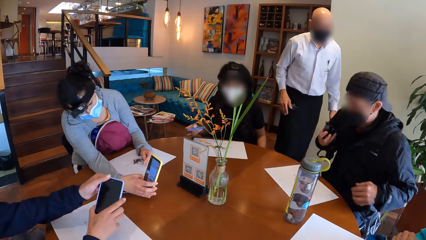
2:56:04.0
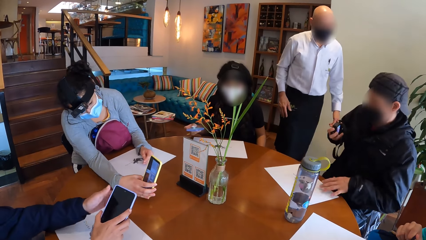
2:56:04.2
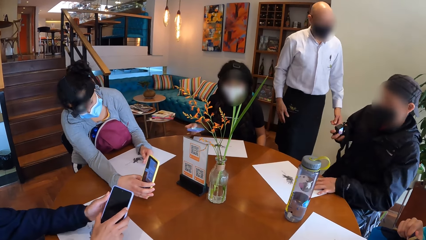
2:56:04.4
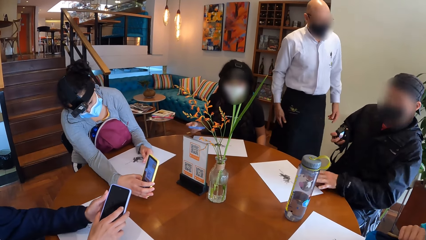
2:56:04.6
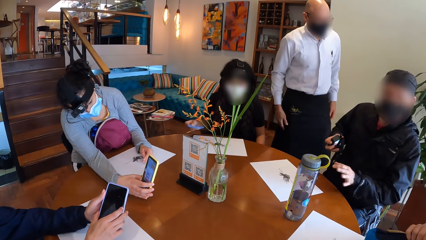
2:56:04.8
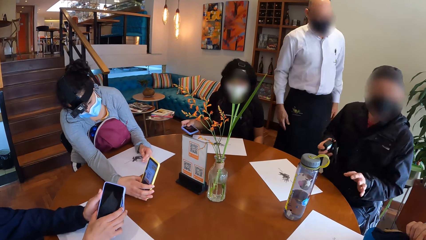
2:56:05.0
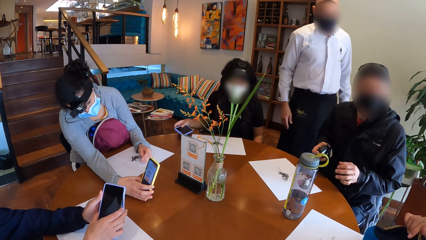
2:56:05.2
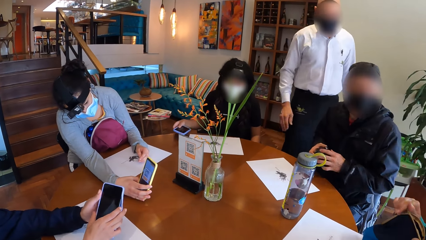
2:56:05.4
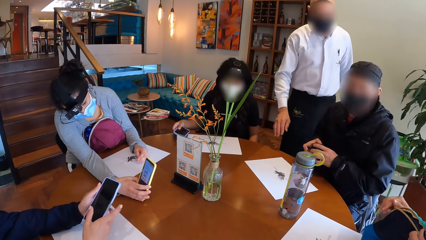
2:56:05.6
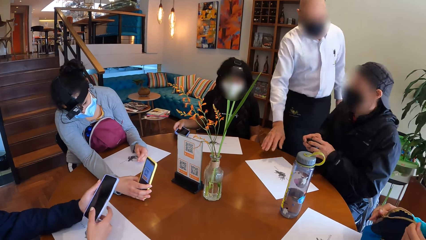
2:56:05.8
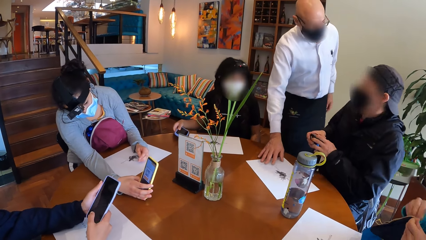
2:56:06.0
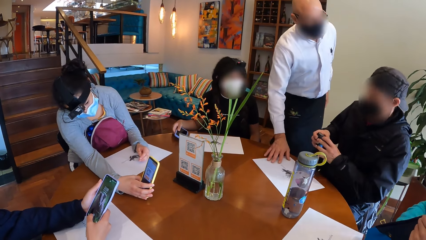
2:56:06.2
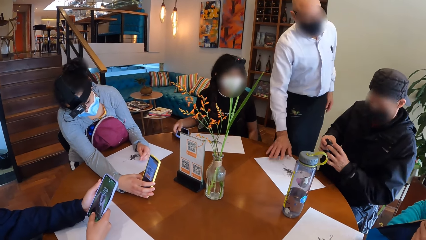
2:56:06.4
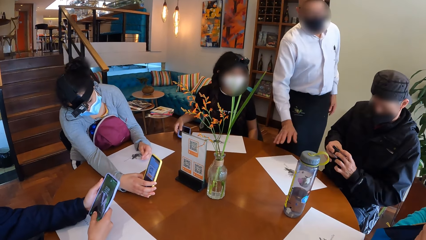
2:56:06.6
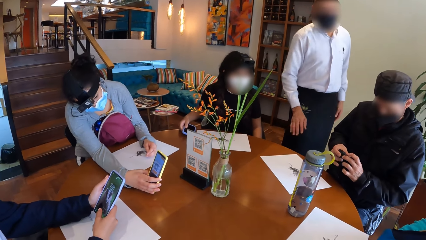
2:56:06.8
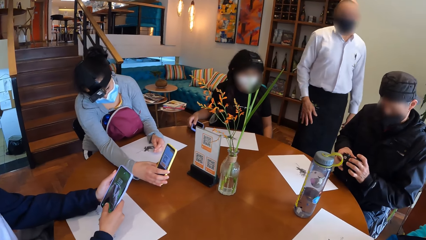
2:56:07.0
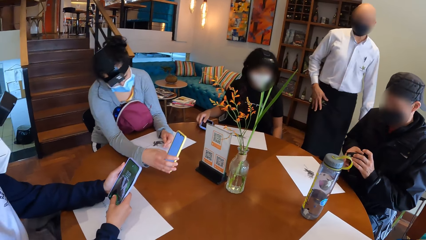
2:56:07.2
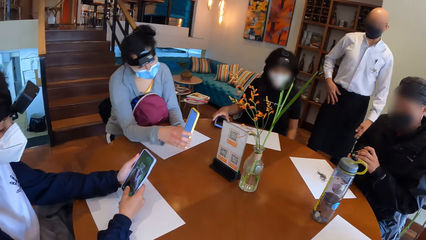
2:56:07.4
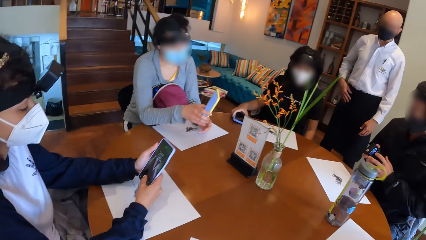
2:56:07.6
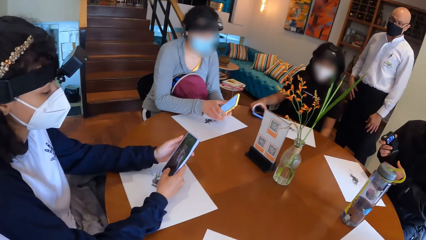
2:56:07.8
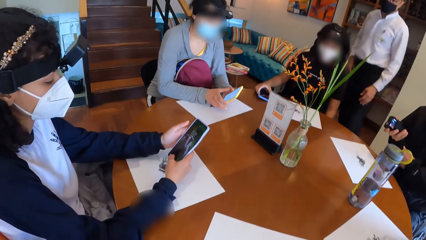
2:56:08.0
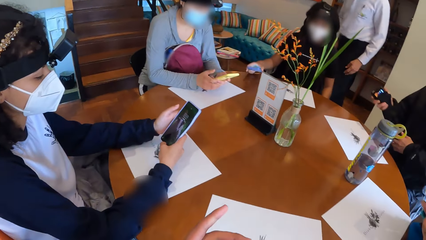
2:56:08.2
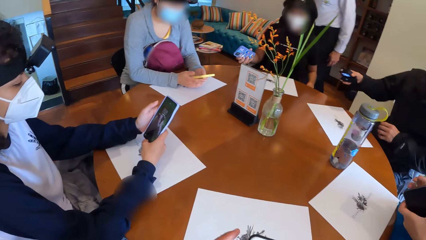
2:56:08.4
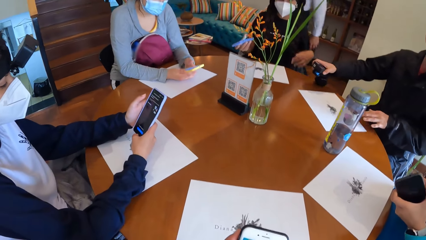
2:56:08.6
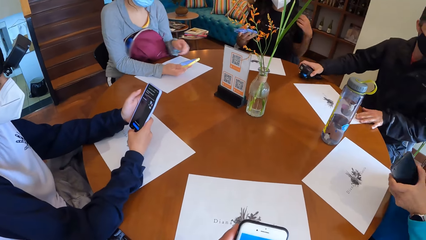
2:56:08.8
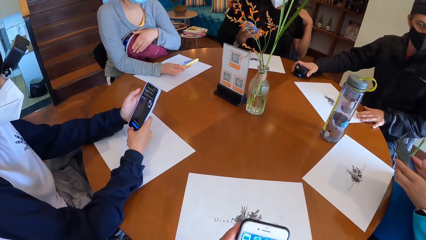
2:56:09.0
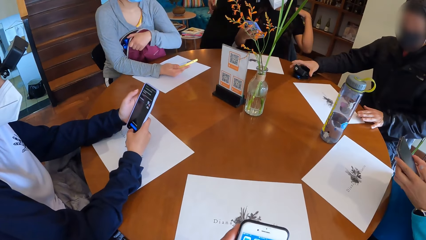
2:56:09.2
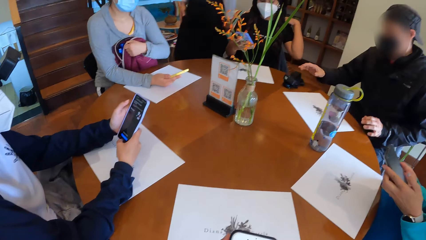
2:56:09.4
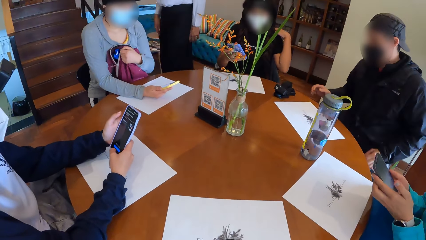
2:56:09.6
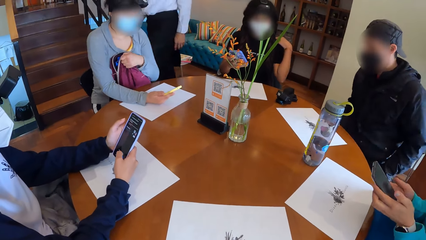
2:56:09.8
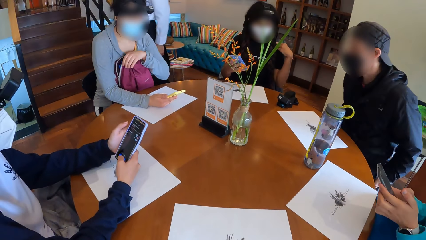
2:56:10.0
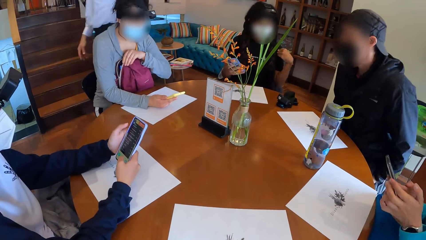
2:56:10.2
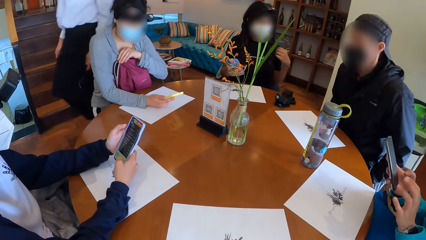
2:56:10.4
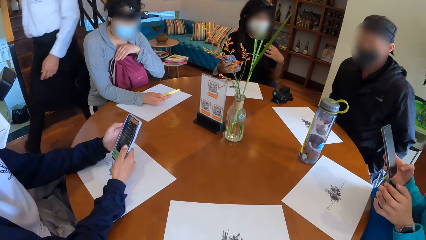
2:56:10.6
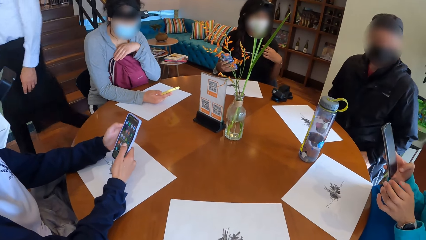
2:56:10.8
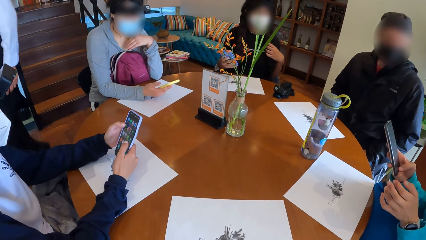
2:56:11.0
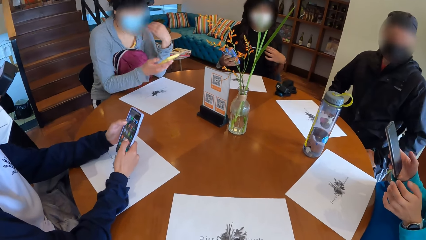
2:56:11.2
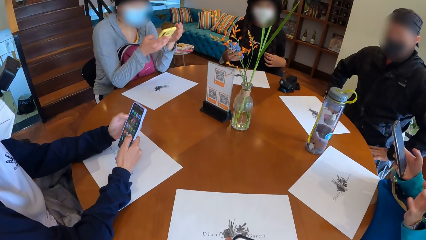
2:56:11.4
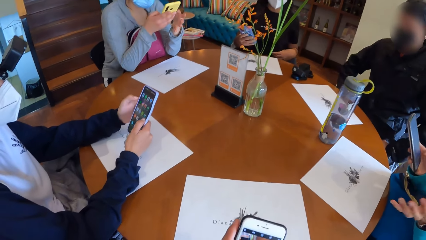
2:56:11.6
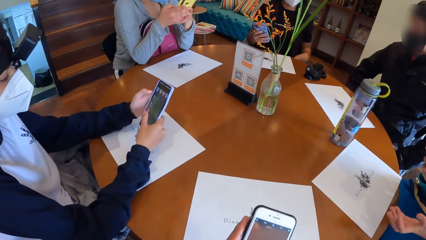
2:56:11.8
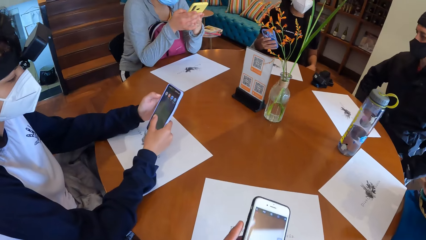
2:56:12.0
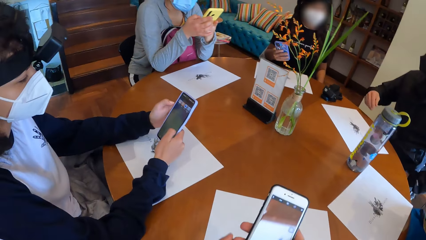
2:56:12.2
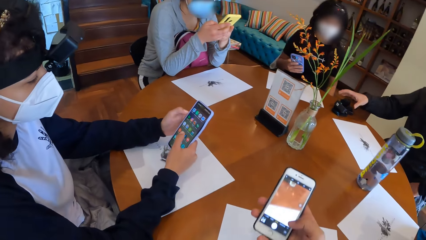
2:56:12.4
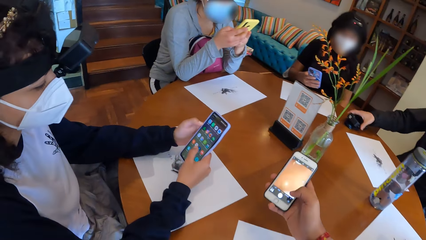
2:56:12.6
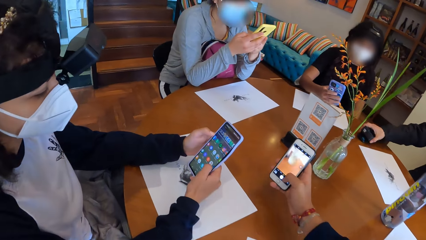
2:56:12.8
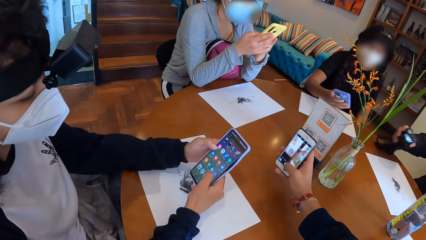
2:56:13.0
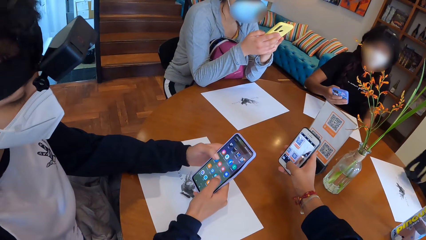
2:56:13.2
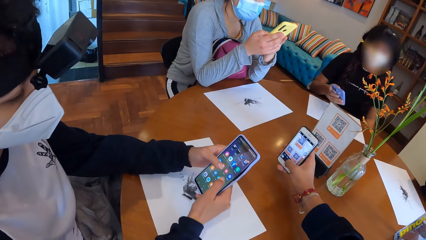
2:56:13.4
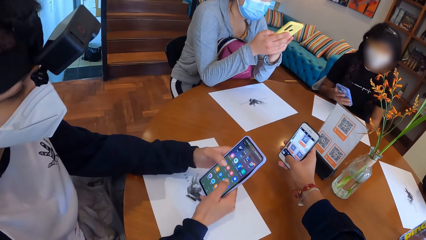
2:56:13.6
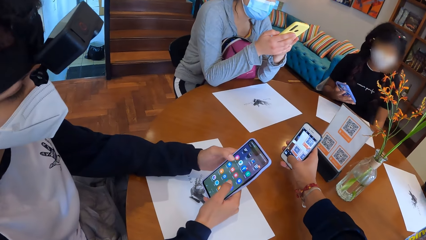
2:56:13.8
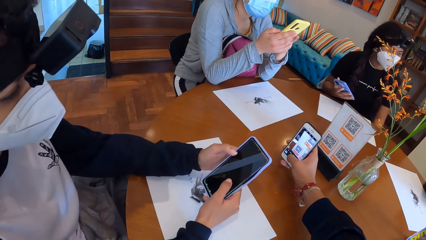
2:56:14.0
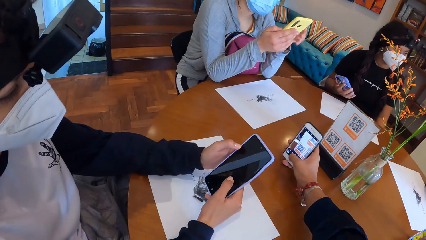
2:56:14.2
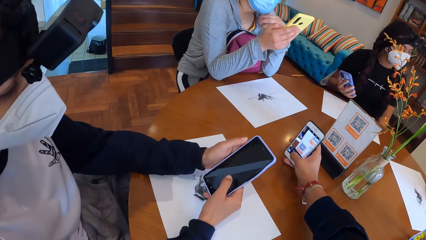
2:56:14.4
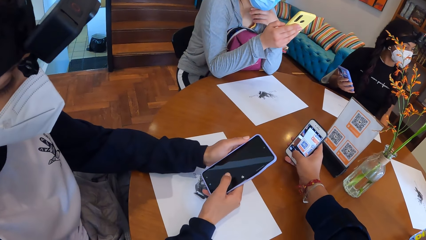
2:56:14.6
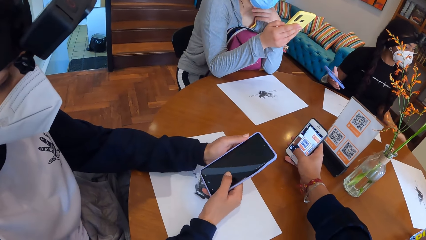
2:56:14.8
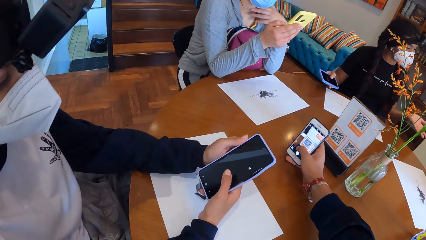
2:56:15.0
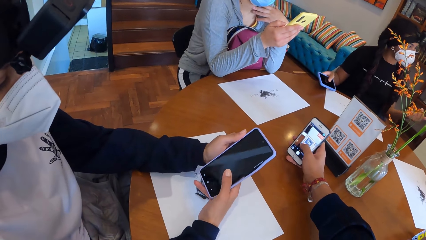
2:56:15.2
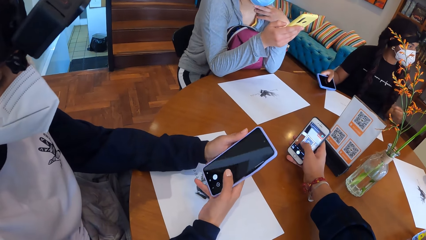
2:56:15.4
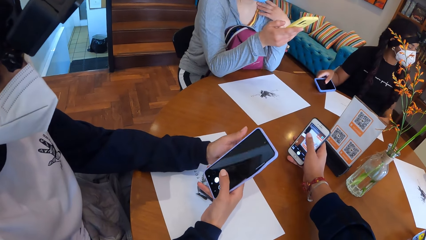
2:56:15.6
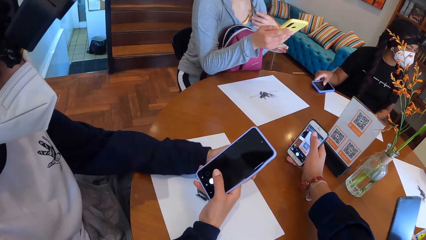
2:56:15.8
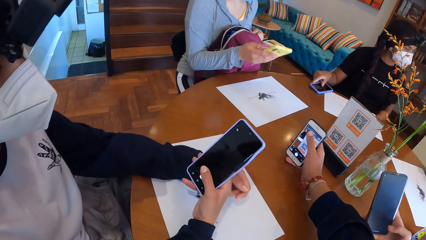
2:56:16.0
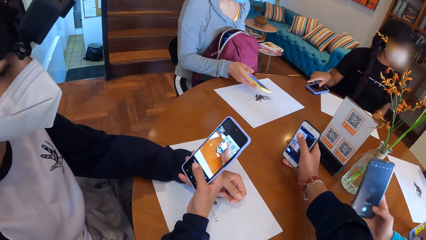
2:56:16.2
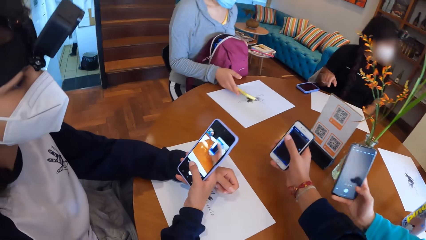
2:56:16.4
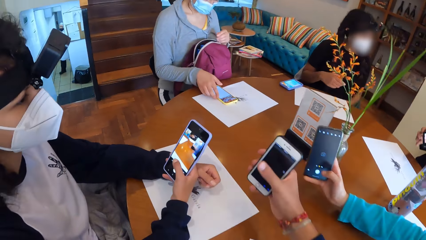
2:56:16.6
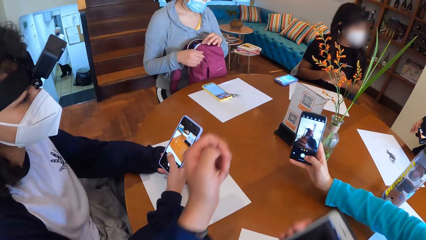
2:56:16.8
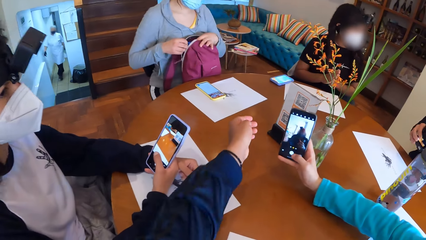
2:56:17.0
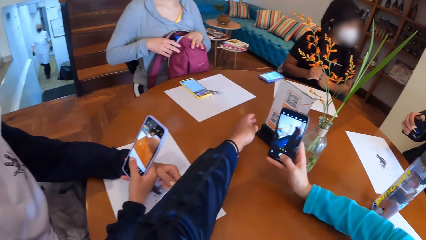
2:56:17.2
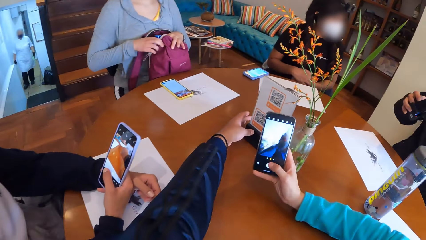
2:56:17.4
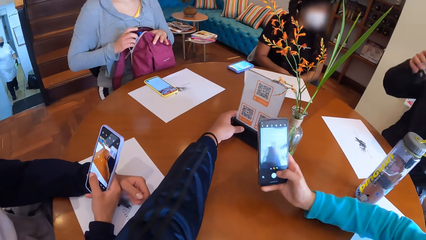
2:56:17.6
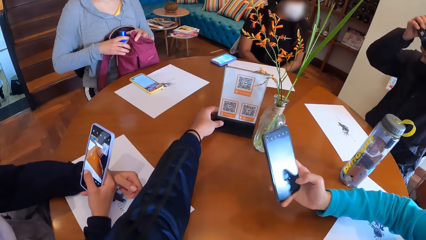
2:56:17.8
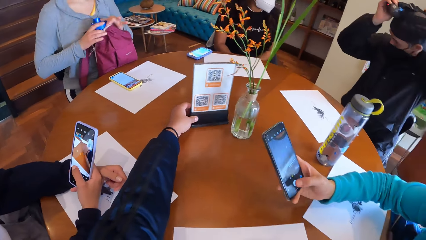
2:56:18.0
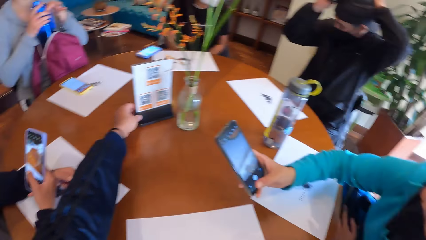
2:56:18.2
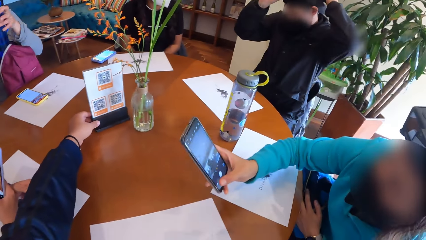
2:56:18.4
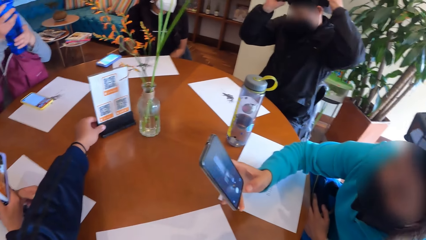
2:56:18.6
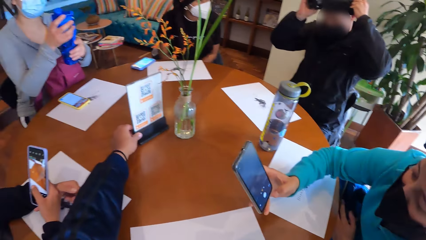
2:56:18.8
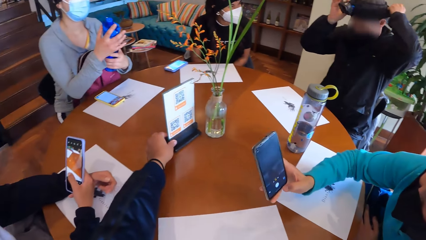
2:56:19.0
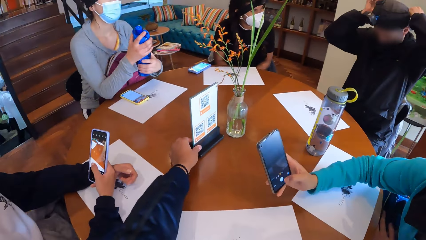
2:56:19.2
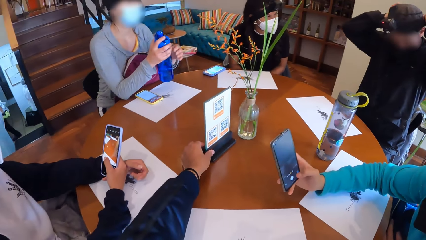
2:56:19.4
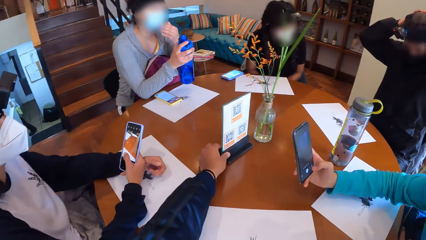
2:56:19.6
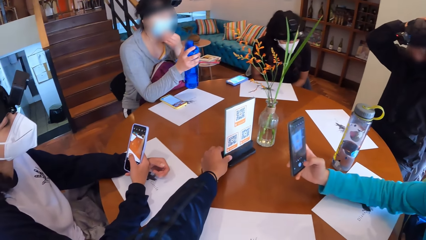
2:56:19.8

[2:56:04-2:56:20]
A man sits on the seat. A woman scans the food menu with the phone in her right hand. The man moves a table mat on the table with his left hand. Another woman unzips the bag with her right hand. Another woman places the phone in her right hand on the table. Another woman operates the phone with her right hand. A waiter moves the table mat with his right hand. The second woman puts her right hand in the bag. The man places a camera in his right hand on the table. The second woman holds a phone in both hands. The camera wearer operates a phone with both hands. The first woman adjusts the bag on her lap with her left hand. The third woman touches her hair with her left hand. The second woman operates the phone with her right hand. The camera wearer looks around. The first woman operates the phone with both hands. The camera wearer scrolls the phone. The man picks up the camera from the table with his right hand. The camera wearer scans the food menu on the table with the phone in his right hand. The third woman places the phone in her right hand on the table. The first woman drops the phone in her right hand on the table. The second woman moves the phone in her right hand towards the food menu on the table. The camera wearer moves the menu on the table with his left hand. The first woman brings out a bottle of water from the bag on her legs with both hands. The camera wearer touches and scans the paper. Another man wears the camera on his head with both hands.
